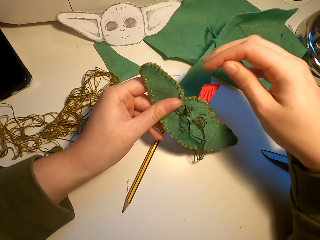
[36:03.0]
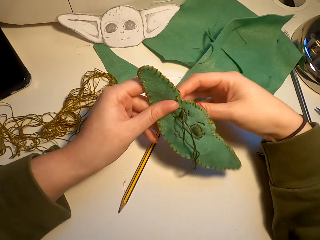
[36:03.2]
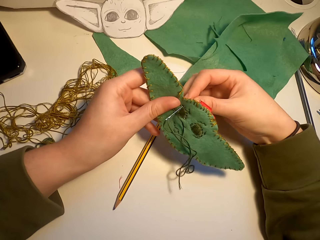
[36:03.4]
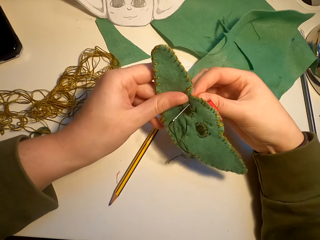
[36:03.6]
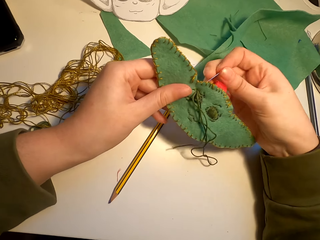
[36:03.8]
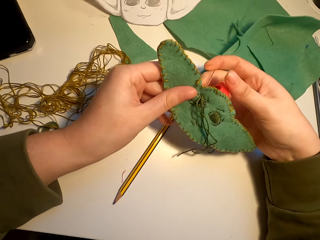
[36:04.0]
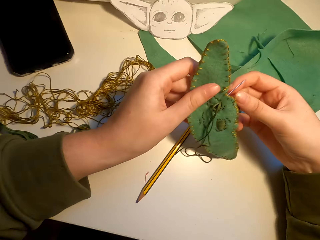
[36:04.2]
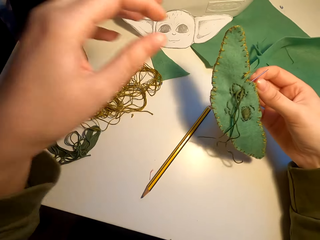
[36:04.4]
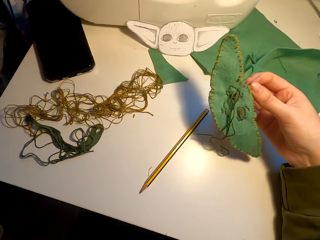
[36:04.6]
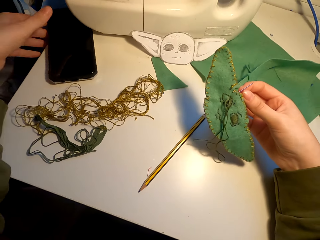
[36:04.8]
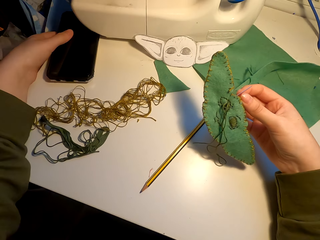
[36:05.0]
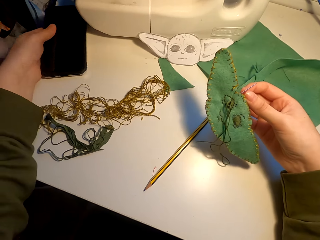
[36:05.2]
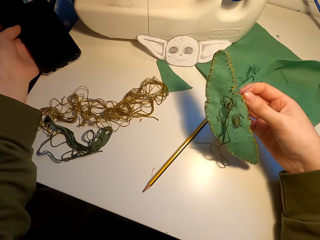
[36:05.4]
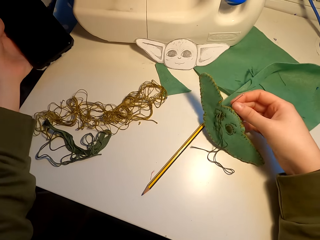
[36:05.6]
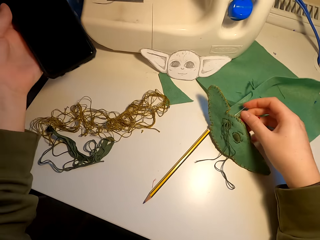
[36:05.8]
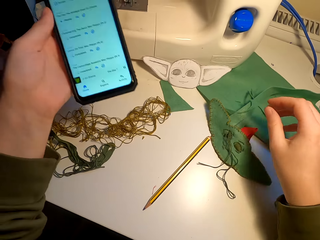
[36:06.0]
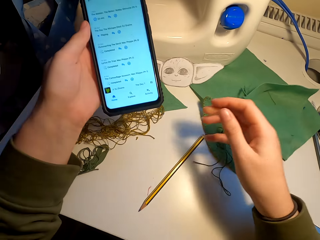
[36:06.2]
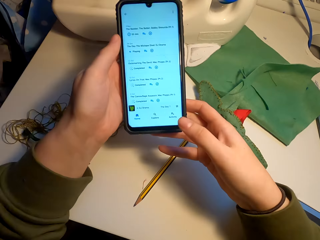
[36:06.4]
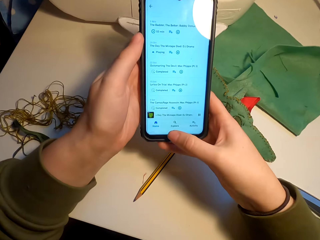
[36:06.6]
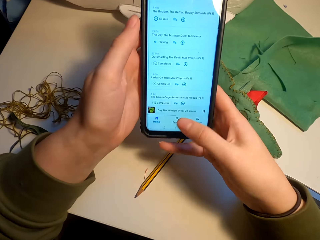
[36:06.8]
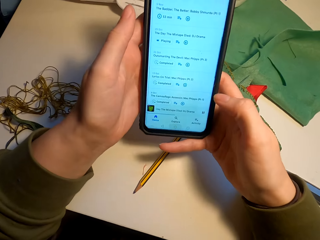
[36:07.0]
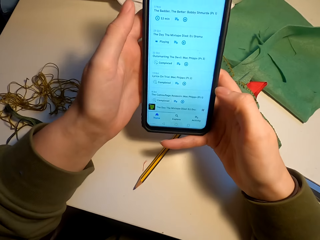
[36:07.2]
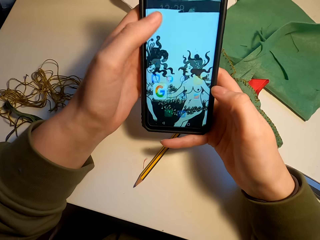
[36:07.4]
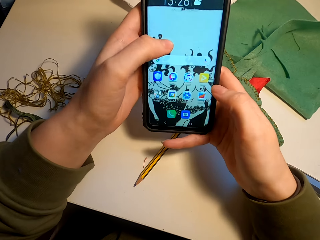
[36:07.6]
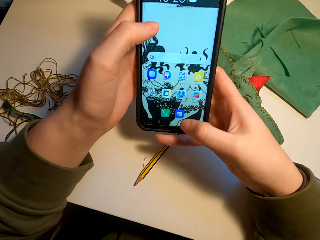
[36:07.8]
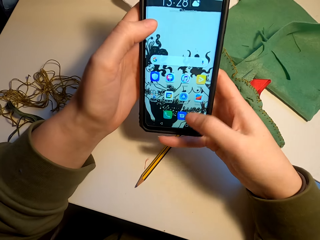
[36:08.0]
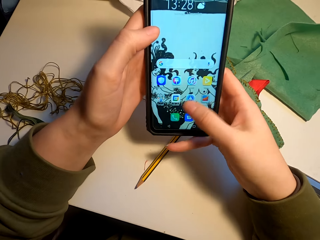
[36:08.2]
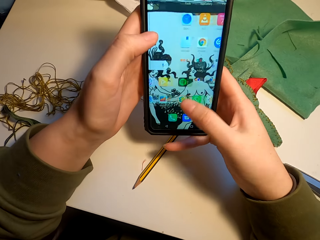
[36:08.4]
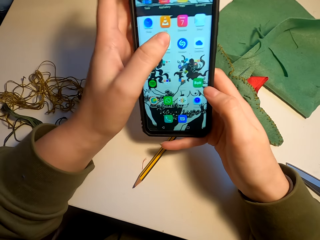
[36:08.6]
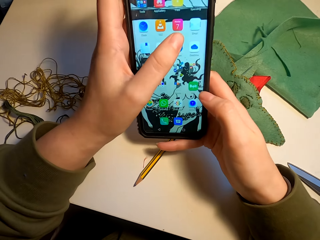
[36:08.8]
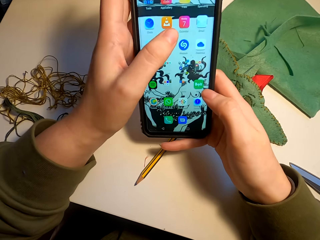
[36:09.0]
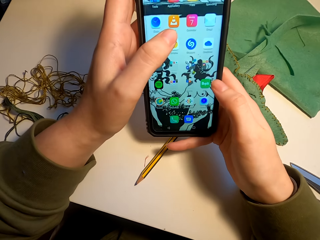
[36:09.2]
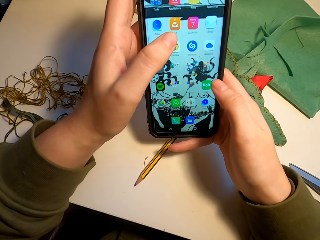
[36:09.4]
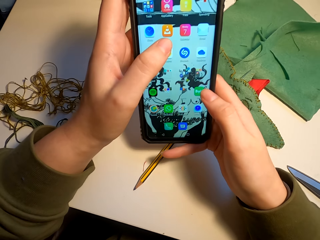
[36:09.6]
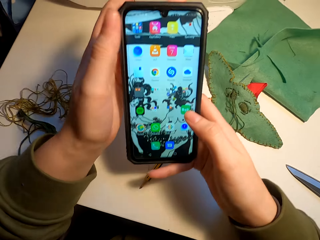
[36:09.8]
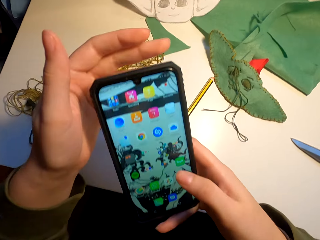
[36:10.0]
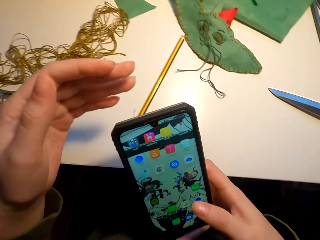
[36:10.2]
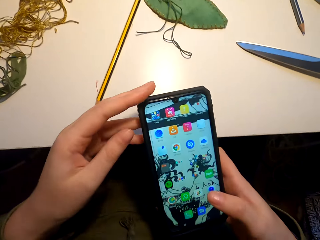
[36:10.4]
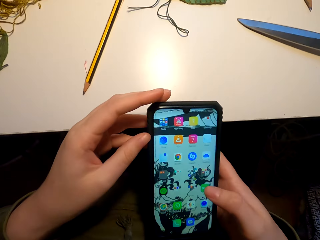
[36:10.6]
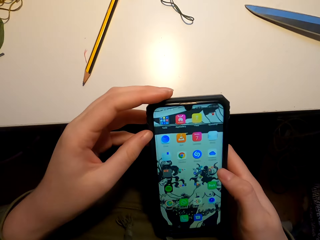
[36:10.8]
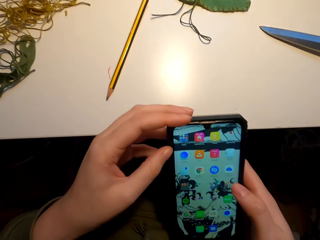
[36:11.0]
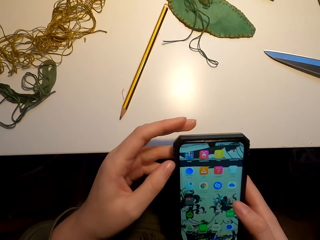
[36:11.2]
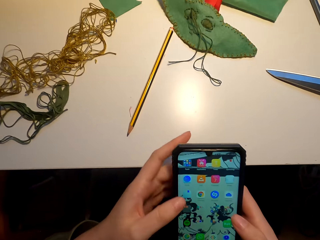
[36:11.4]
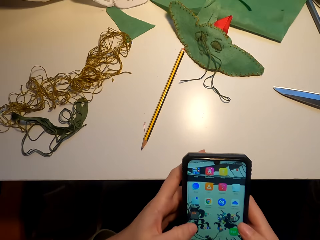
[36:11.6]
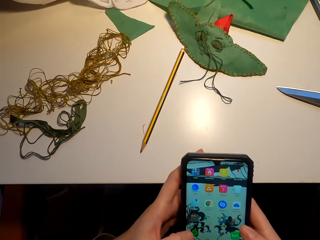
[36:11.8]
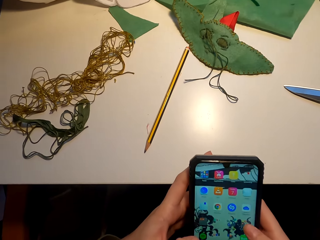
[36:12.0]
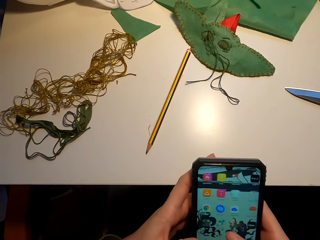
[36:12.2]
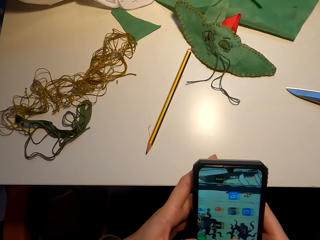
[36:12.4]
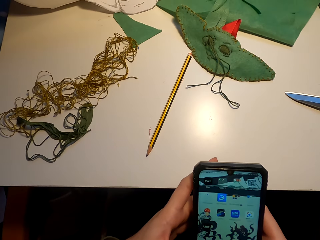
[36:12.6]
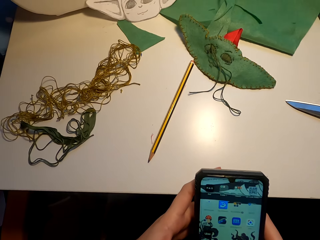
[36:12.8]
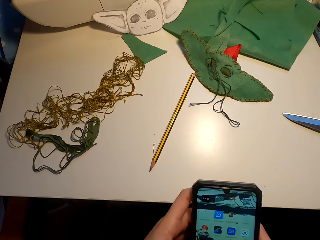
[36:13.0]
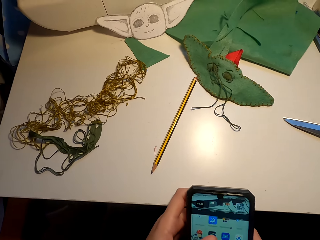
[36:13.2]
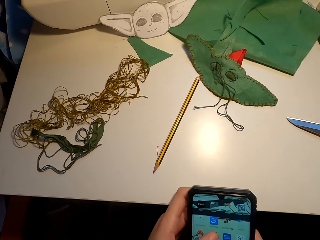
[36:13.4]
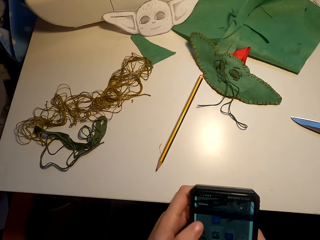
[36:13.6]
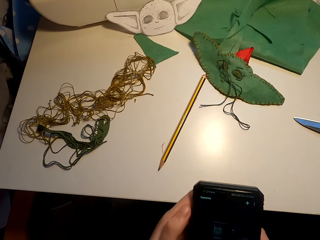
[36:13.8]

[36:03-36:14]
The camera wearer picks up the phone from the table. They put the cloth on the table. They scroll the phone.
